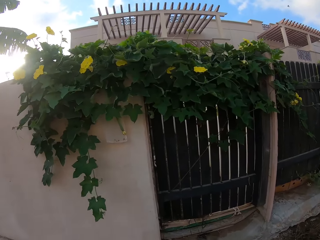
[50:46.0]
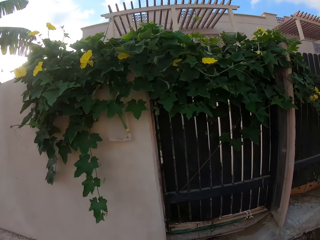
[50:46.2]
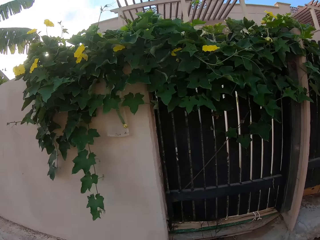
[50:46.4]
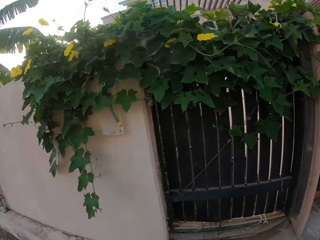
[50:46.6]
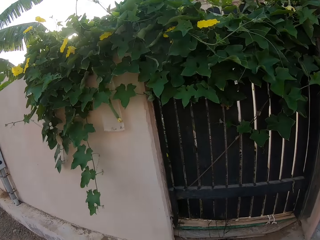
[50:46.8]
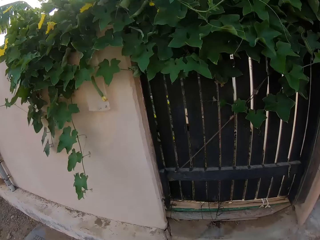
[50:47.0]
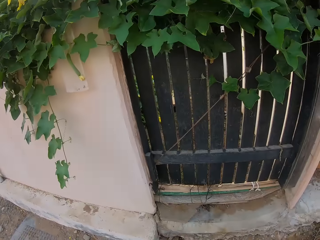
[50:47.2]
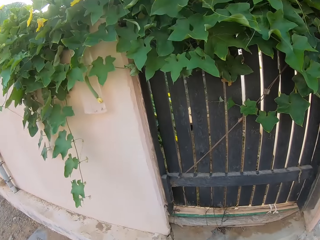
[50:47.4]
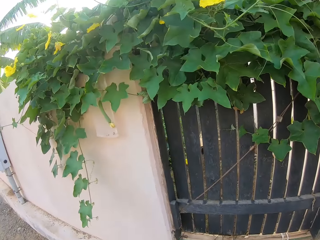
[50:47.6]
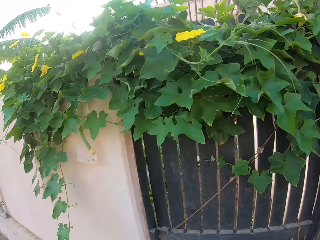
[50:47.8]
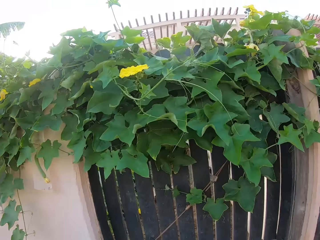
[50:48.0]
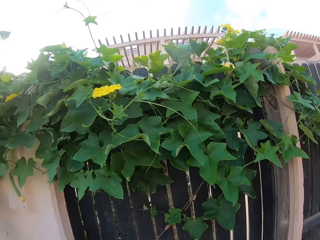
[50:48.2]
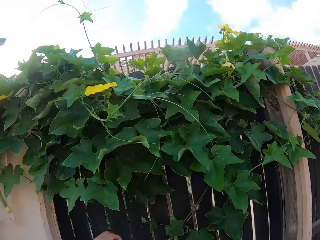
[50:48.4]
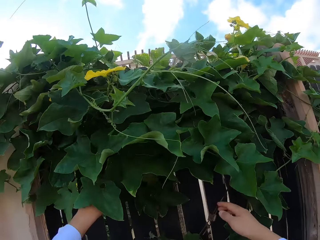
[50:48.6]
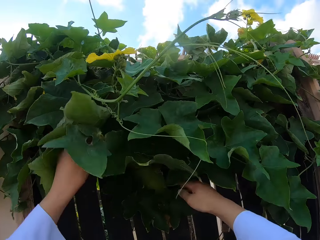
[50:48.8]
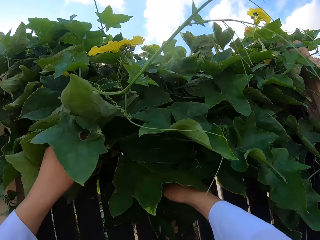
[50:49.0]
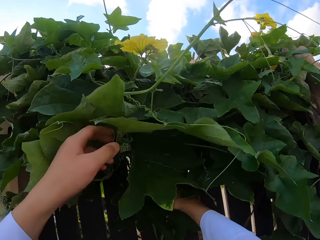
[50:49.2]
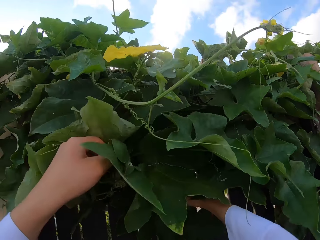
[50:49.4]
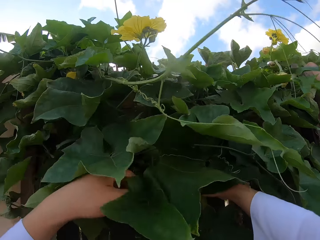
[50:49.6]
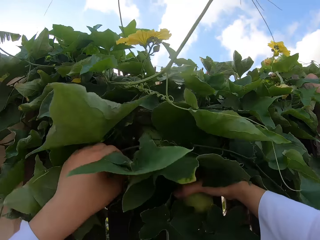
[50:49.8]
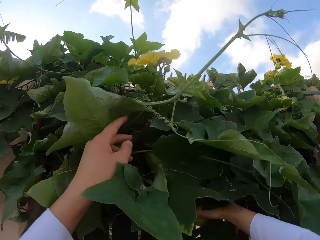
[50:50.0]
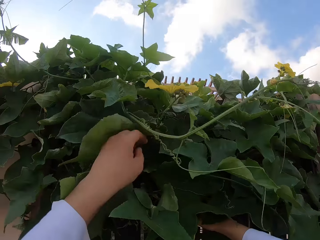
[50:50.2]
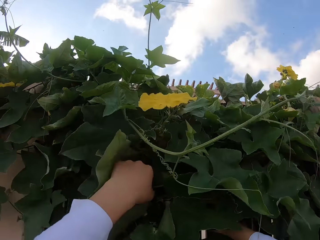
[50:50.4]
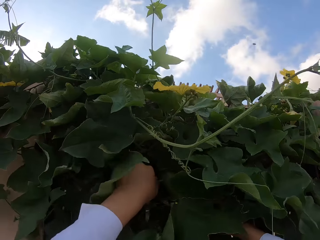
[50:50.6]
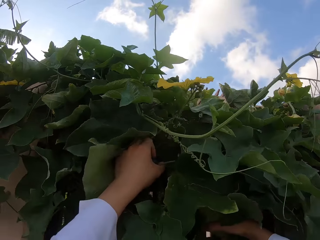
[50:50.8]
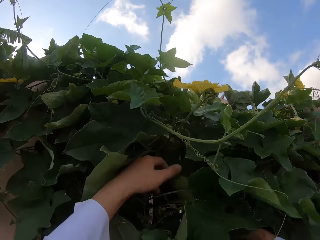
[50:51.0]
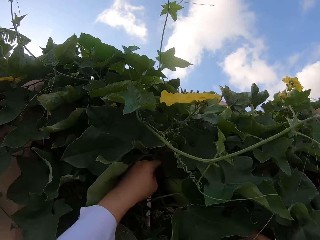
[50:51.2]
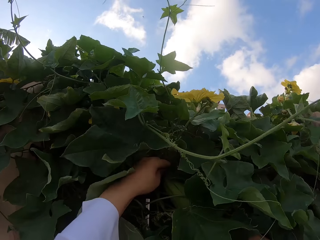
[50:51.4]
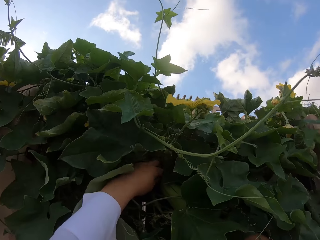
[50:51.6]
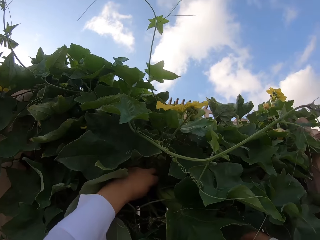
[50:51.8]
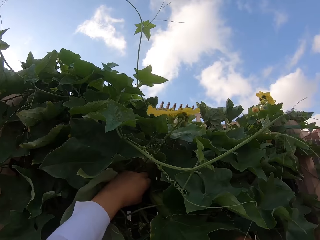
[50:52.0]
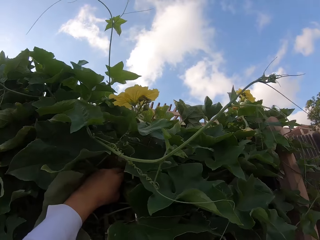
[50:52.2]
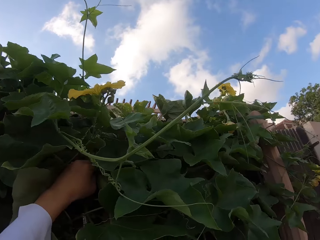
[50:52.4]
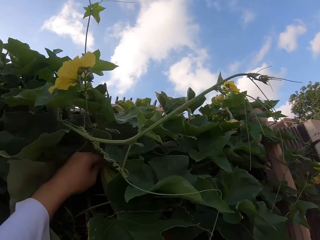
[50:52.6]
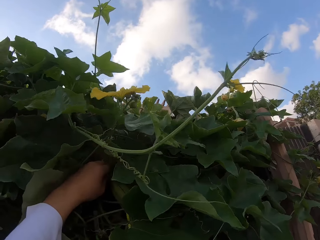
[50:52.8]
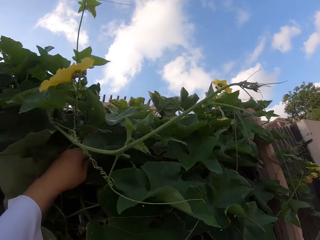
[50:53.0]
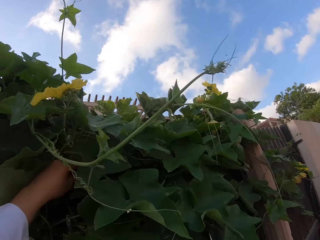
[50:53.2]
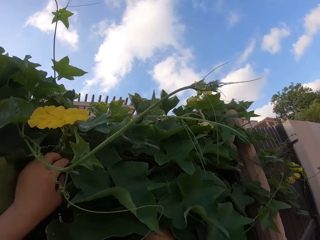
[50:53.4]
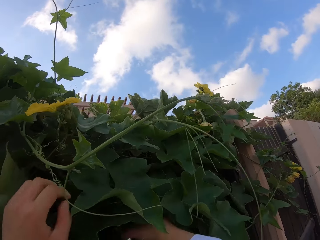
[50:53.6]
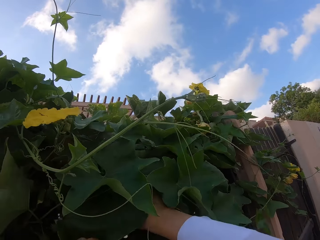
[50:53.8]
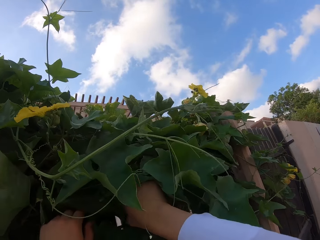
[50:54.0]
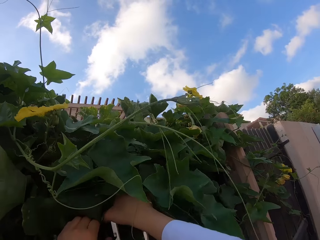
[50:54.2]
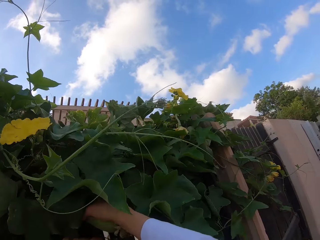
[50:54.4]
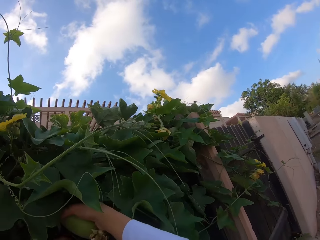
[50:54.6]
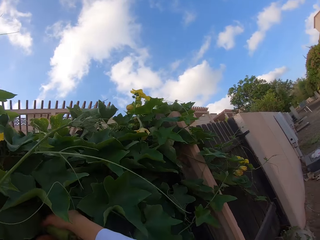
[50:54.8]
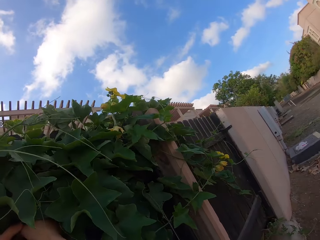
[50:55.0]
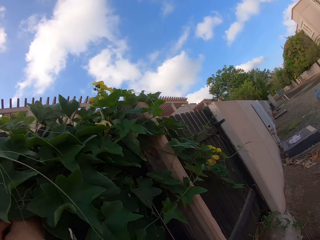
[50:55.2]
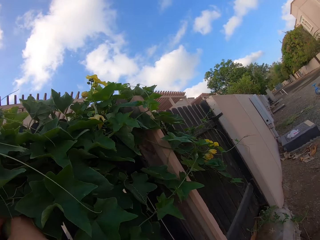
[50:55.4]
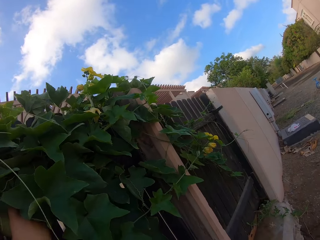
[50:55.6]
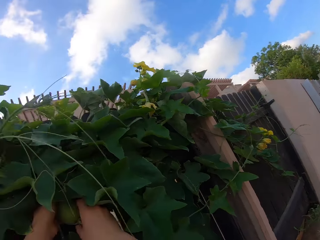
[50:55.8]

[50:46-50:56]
The camera wearer touches leaves. They search for a fruit. They pluck a cucumber.

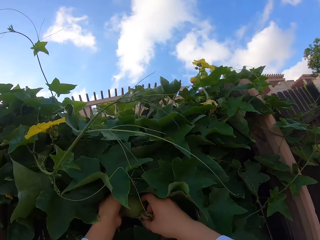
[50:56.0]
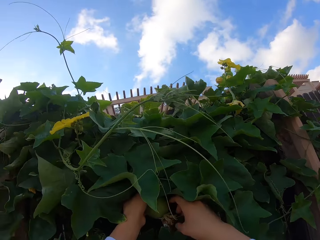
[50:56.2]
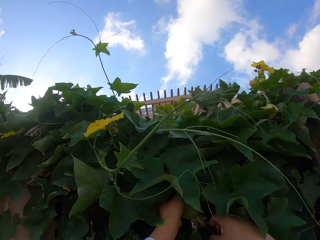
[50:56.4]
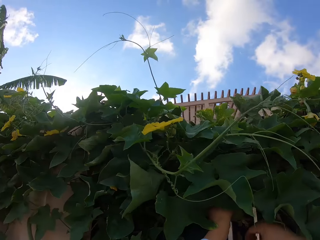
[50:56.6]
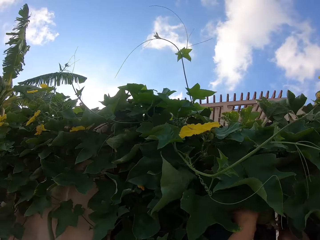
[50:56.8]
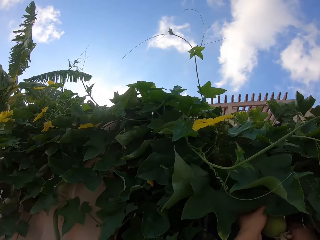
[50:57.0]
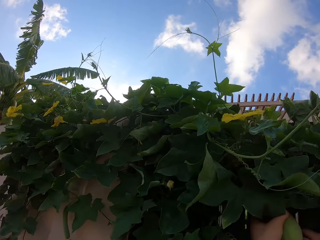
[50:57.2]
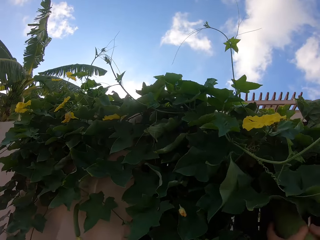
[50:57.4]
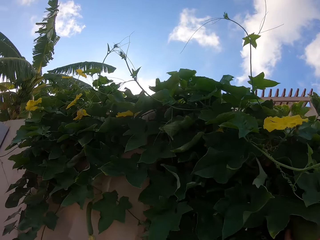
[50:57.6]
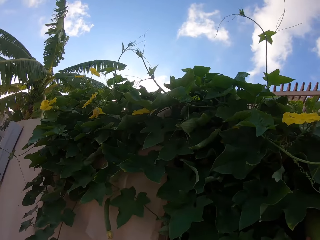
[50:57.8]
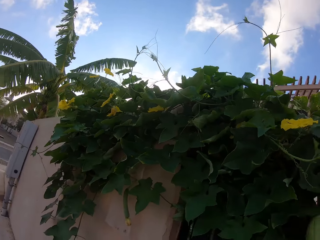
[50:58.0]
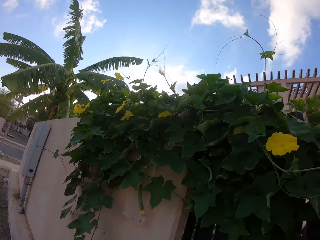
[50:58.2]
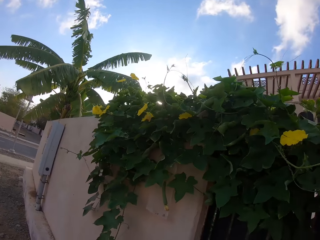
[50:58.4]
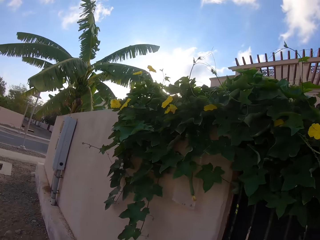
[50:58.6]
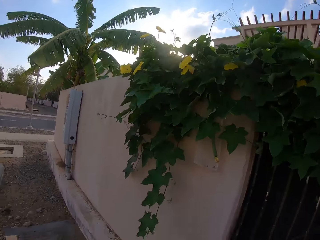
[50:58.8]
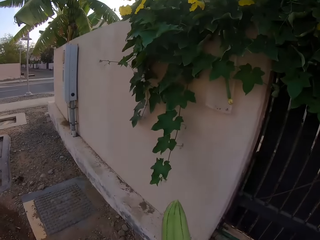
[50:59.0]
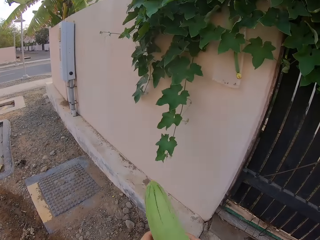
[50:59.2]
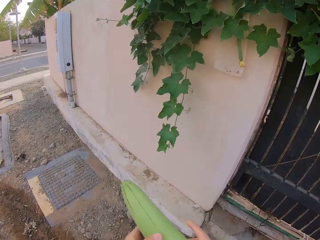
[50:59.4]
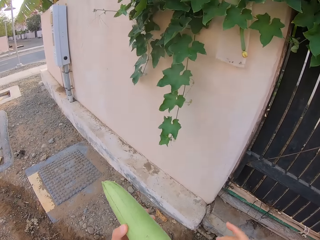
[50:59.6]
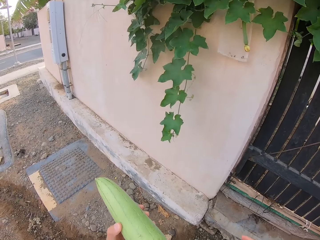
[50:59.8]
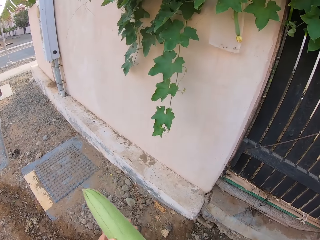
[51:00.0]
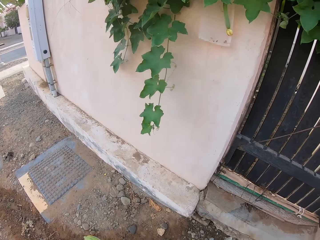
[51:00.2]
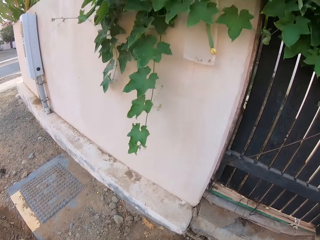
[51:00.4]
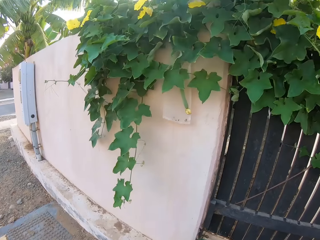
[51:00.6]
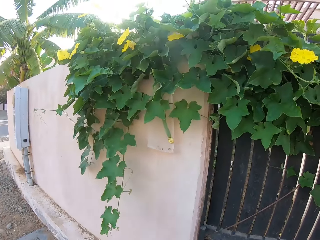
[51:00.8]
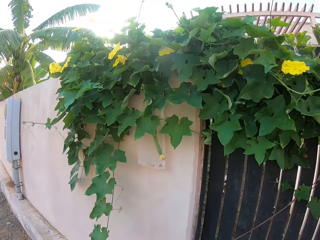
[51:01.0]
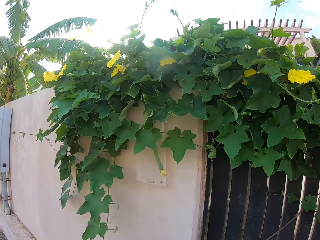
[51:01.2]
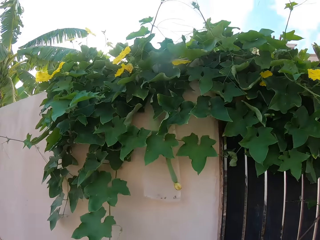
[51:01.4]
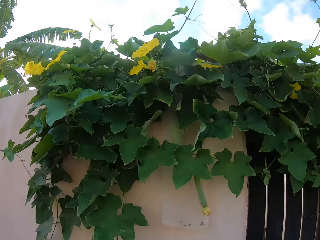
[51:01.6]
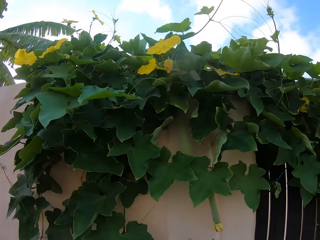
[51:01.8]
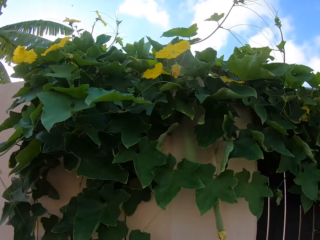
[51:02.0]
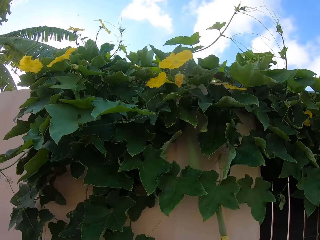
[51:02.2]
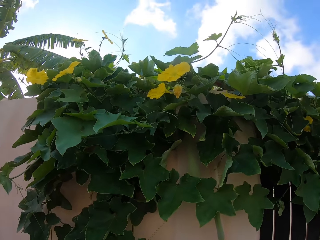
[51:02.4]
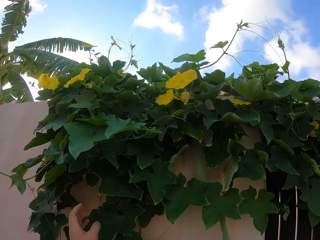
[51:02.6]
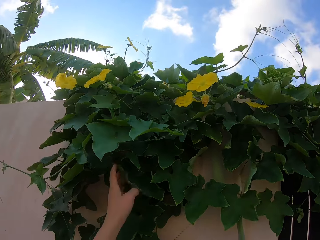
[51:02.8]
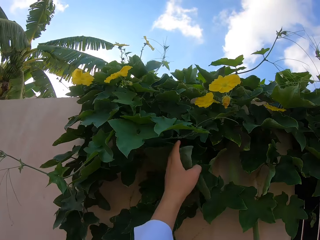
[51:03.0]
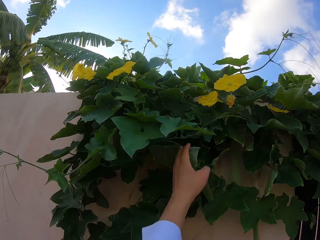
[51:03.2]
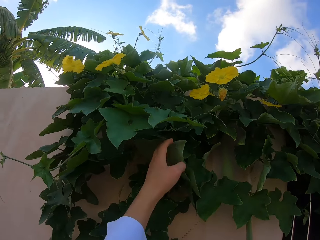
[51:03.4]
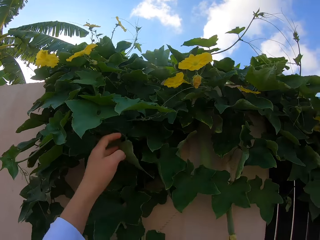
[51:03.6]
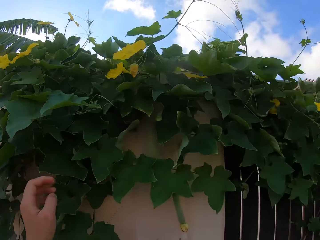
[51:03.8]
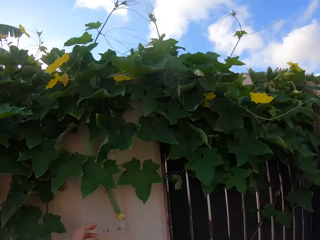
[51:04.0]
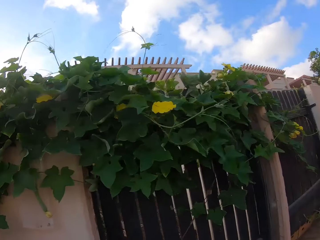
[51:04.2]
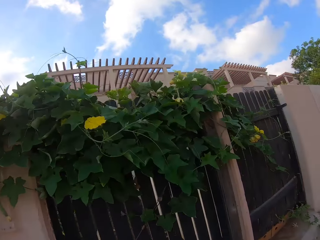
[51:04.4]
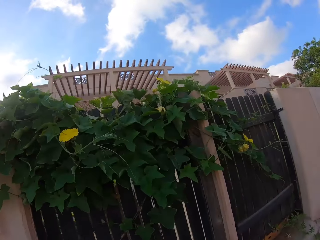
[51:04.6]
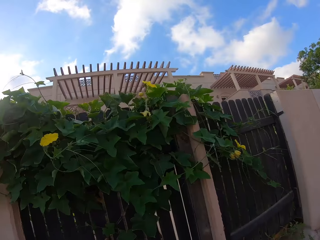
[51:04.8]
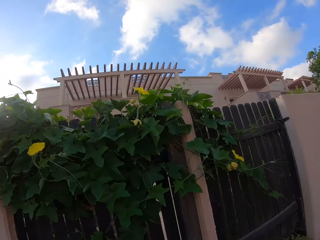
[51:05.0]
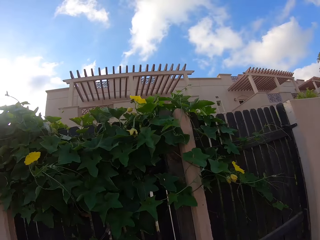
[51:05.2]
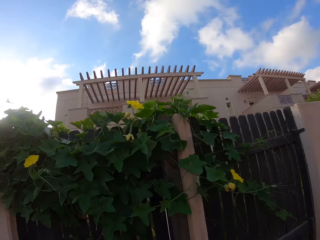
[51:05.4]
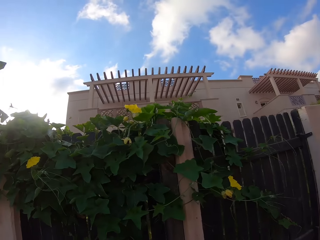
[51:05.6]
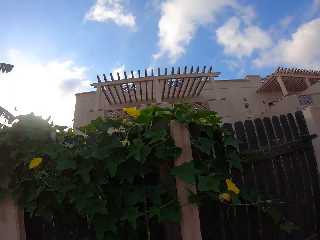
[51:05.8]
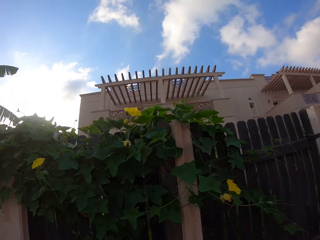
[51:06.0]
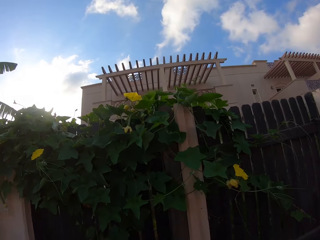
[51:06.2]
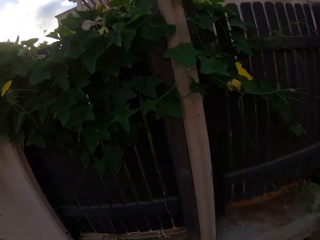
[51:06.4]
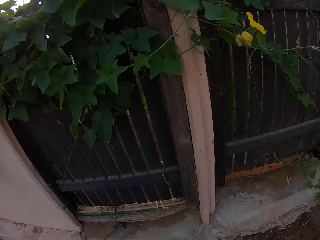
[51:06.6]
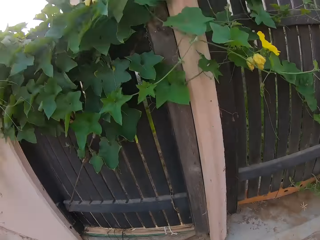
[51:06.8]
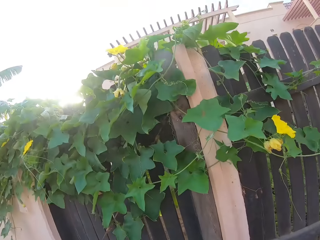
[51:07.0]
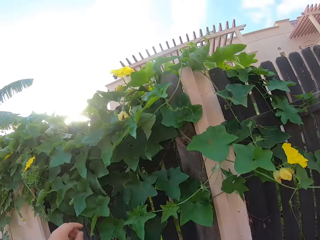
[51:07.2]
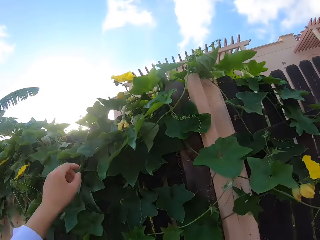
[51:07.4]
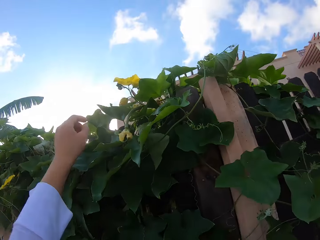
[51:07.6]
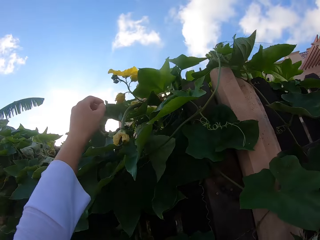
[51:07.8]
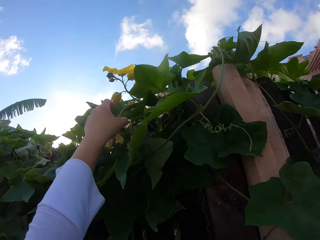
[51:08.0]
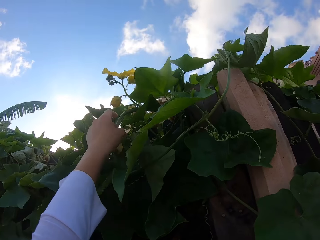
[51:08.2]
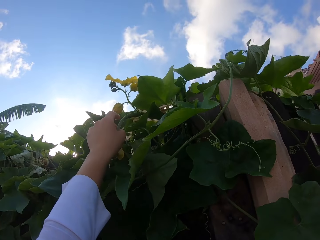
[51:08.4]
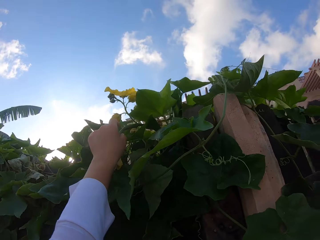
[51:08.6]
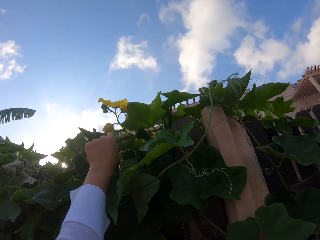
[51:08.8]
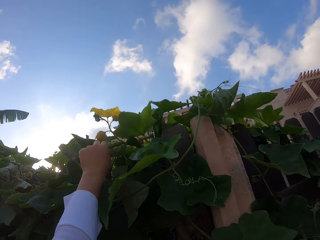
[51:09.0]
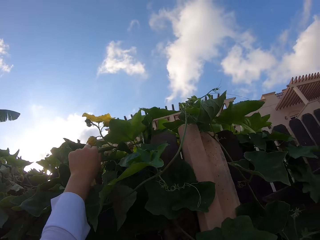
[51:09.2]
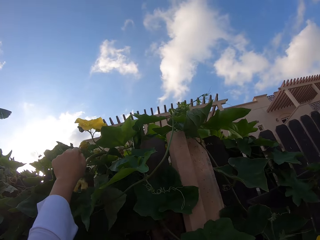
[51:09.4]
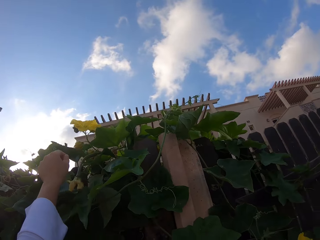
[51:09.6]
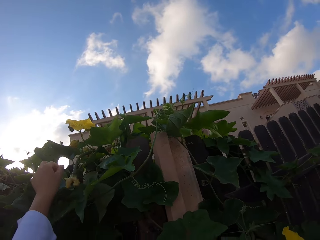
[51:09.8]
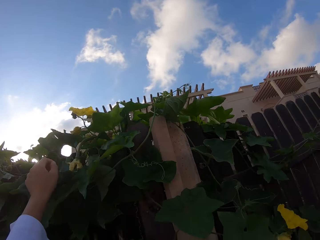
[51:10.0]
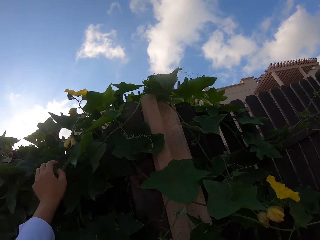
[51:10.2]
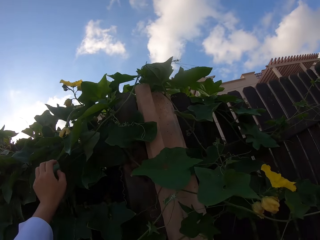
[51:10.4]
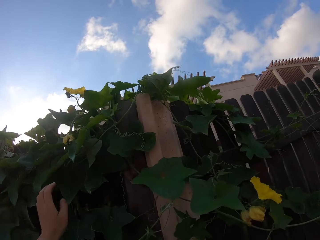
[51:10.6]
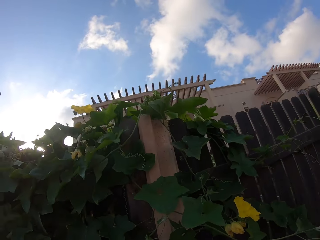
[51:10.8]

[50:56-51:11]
The camera wearer plucks a fruit from the tree. They hold the cucumber. They touch leaves. They touch leaves again.
